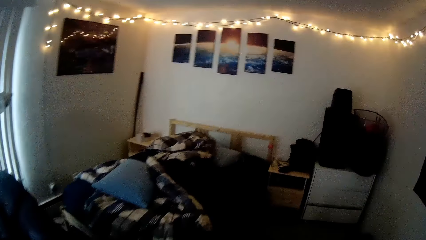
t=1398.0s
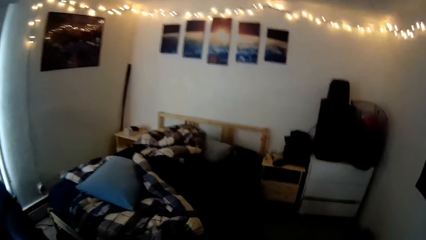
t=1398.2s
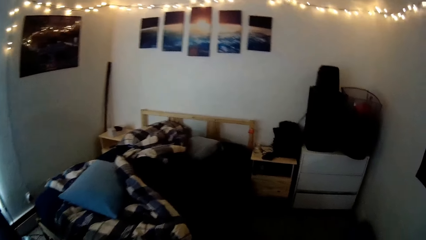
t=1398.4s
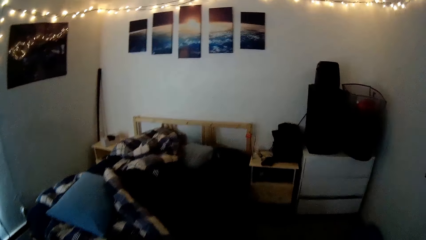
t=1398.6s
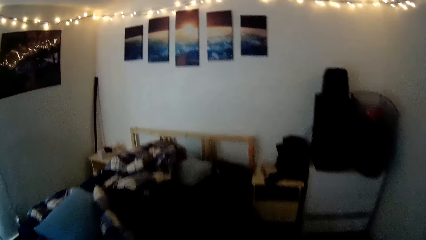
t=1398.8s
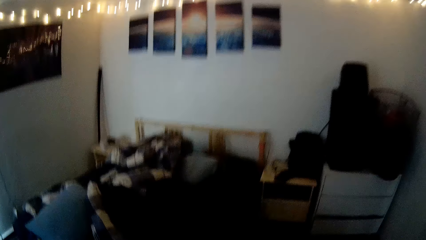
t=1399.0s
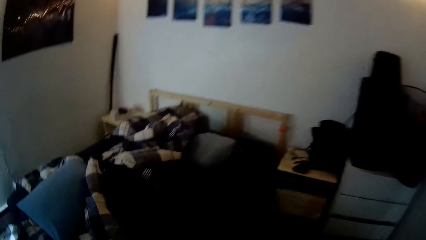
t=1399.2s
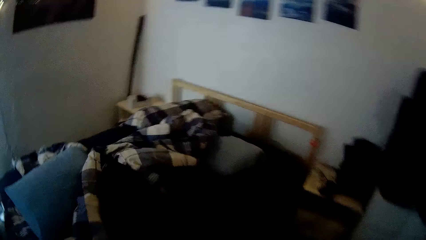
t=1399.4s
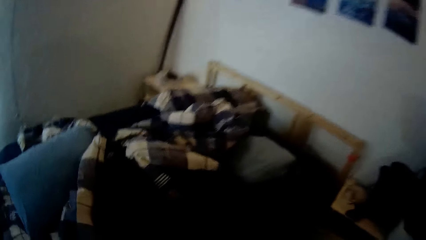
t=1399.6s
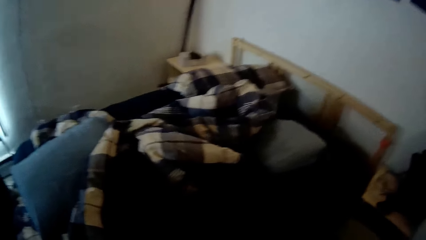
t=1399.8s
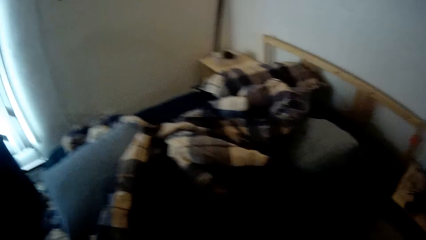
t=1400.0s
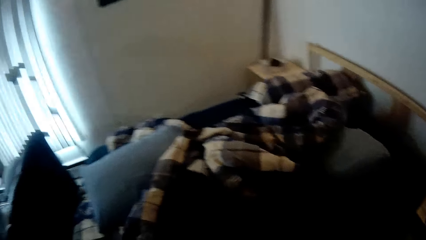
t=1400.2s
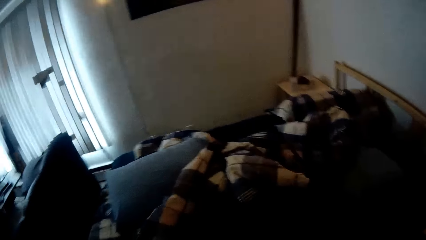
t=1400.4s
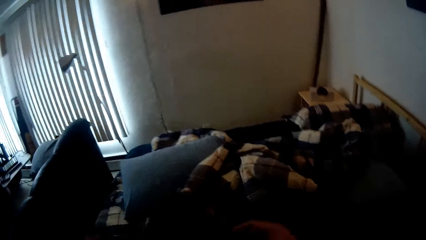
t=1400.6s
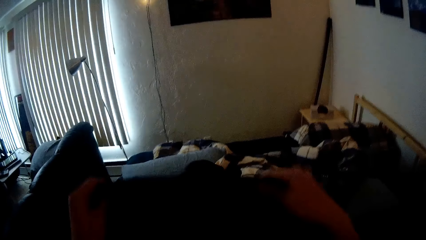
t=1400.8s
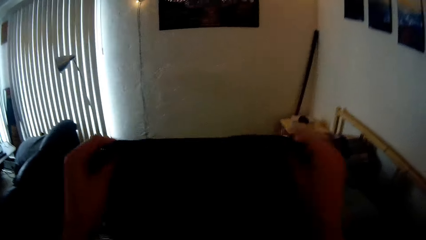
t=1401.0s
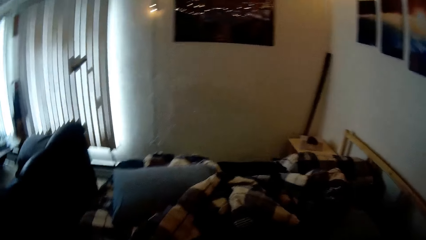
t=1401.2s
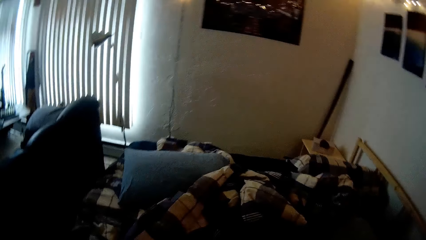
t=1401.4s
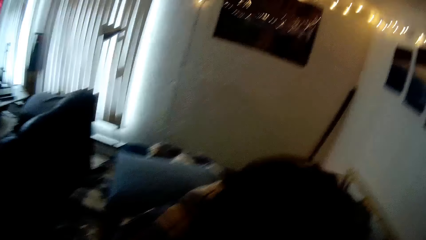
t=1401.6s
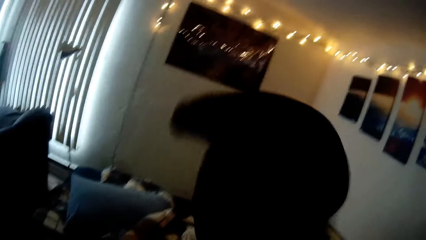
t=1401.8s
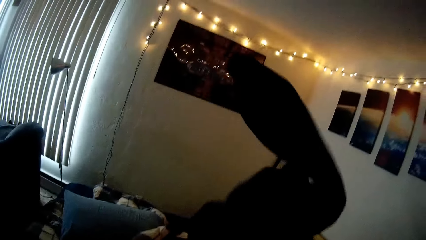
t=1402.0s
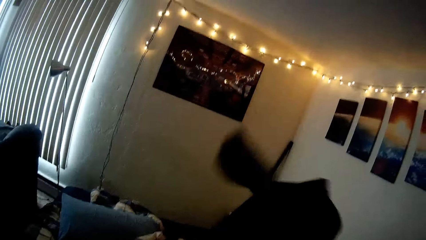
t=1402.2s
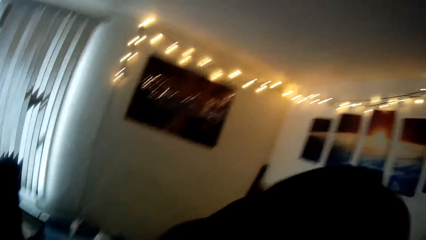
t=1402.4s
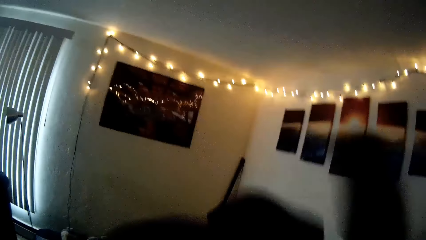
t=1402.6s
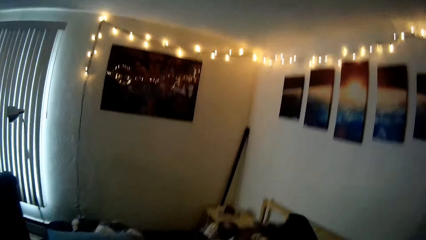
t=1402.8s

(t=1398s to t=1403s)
The camera wearer looks on the bed. They walk towards the bed. They hold a cloth in their hands.

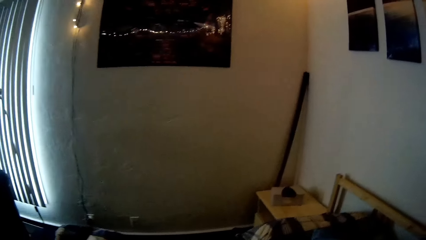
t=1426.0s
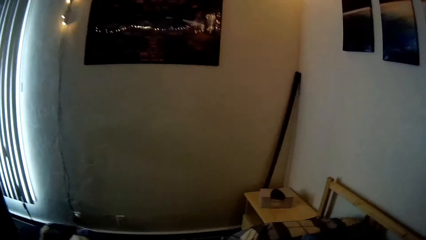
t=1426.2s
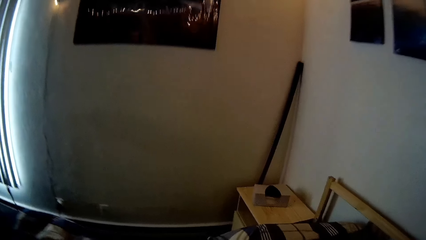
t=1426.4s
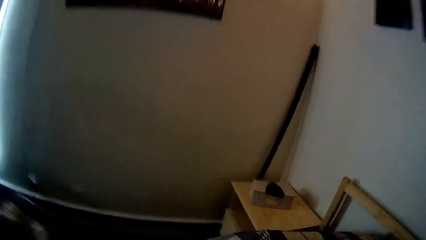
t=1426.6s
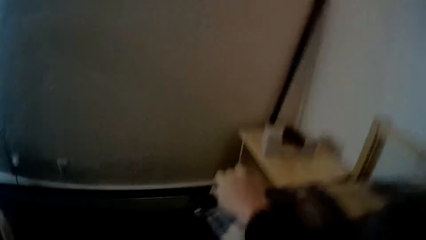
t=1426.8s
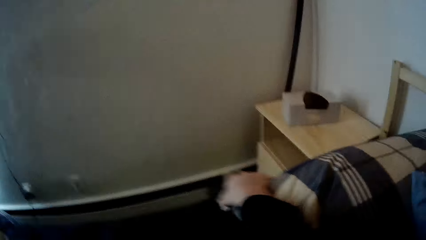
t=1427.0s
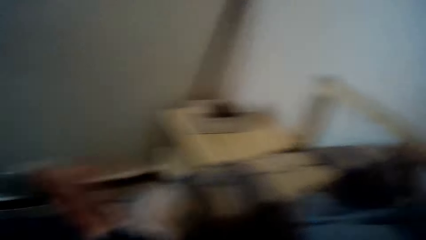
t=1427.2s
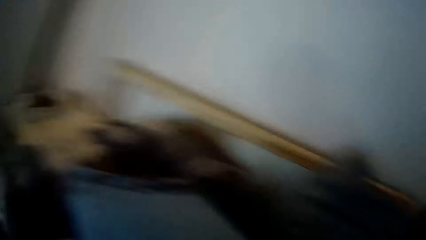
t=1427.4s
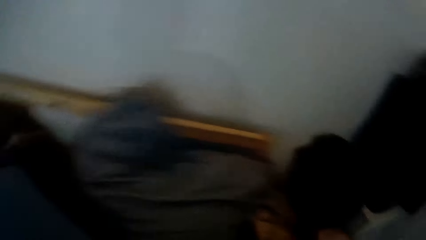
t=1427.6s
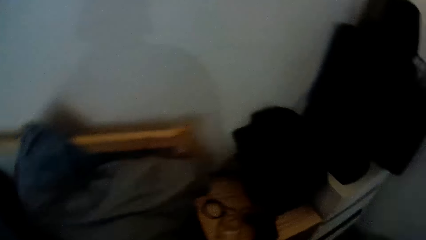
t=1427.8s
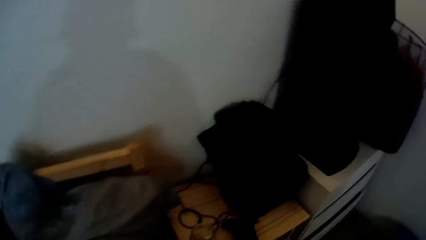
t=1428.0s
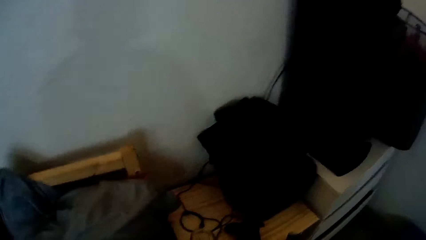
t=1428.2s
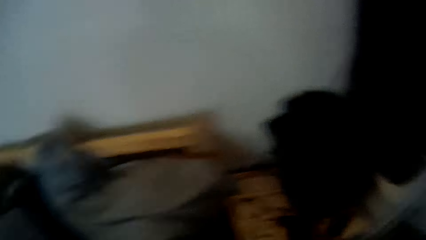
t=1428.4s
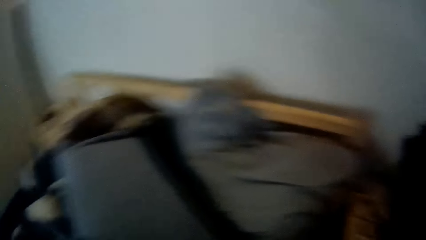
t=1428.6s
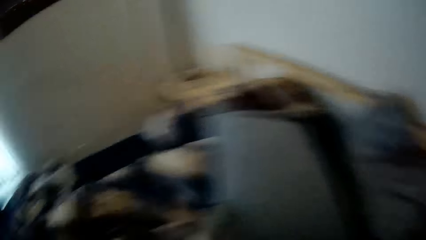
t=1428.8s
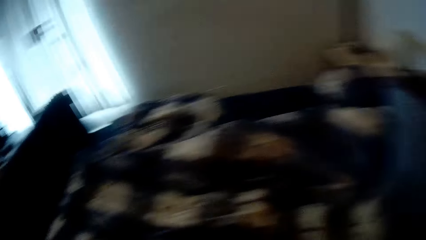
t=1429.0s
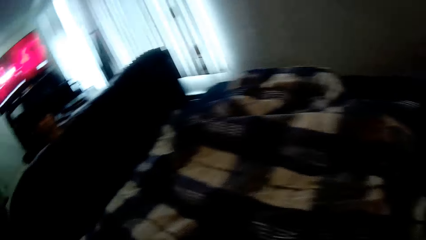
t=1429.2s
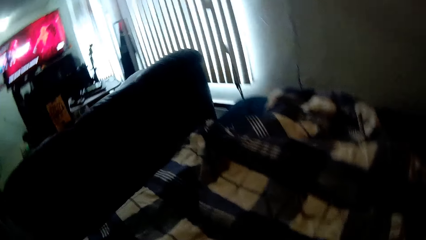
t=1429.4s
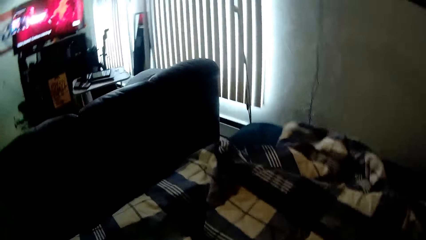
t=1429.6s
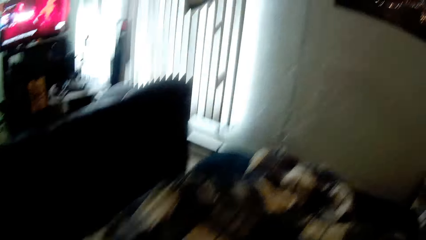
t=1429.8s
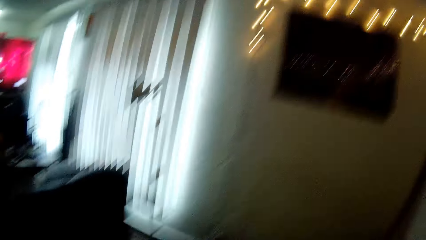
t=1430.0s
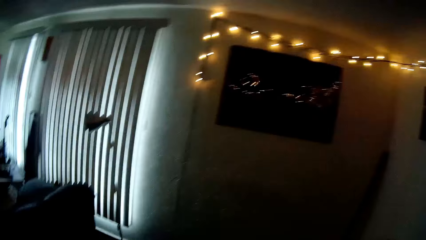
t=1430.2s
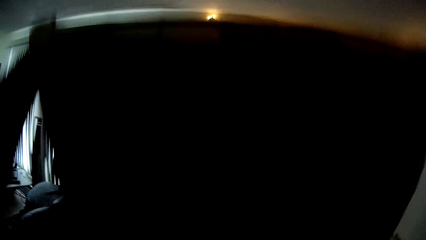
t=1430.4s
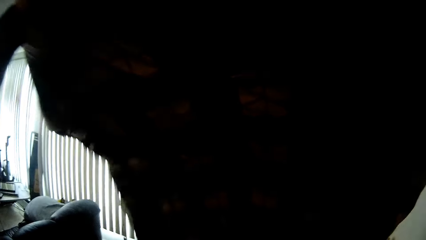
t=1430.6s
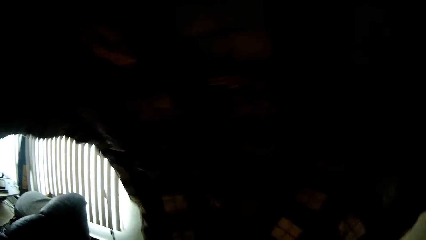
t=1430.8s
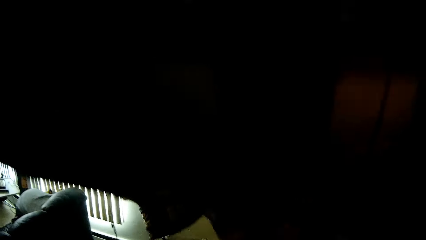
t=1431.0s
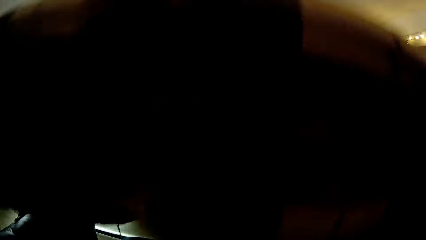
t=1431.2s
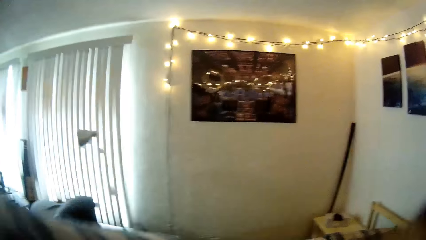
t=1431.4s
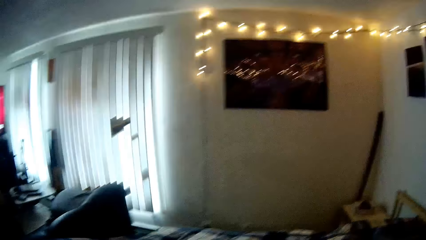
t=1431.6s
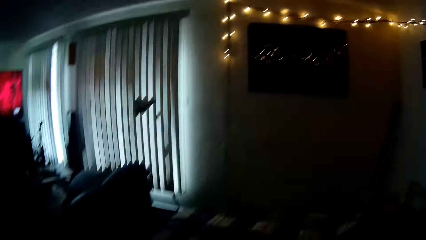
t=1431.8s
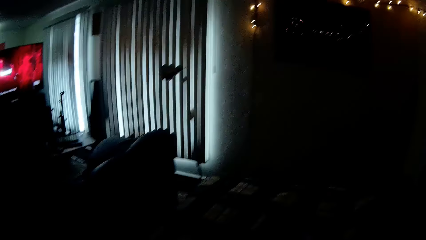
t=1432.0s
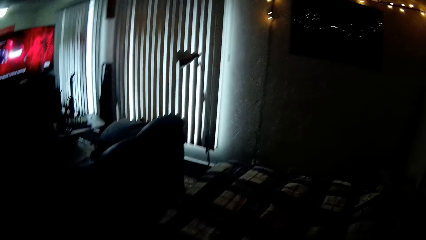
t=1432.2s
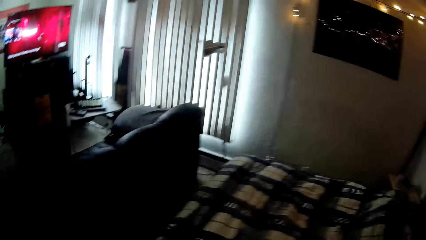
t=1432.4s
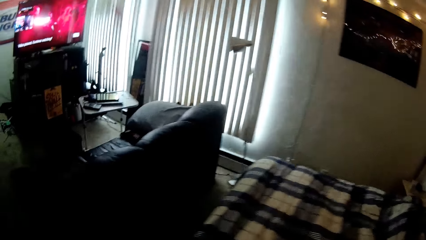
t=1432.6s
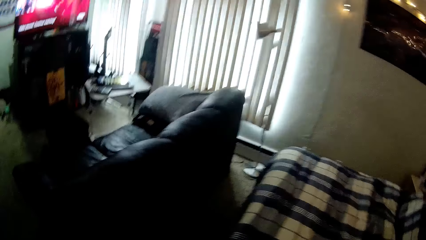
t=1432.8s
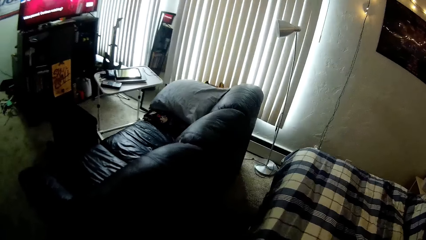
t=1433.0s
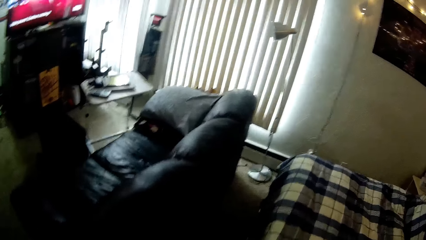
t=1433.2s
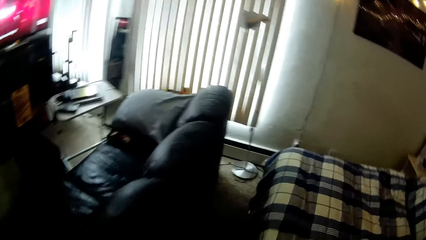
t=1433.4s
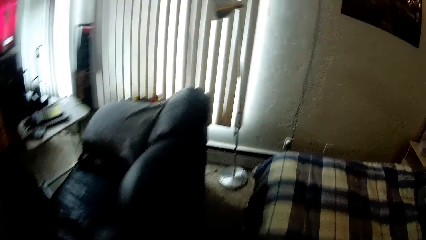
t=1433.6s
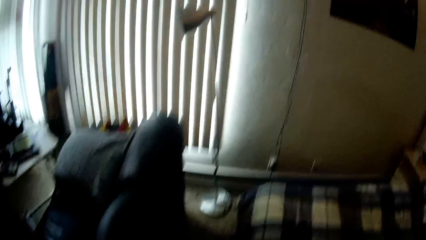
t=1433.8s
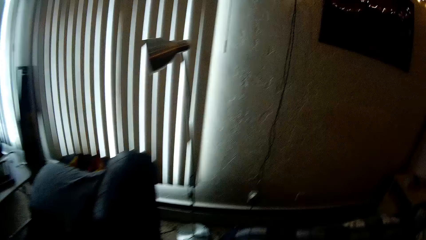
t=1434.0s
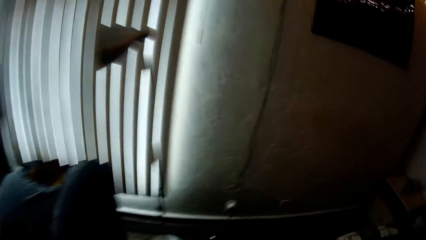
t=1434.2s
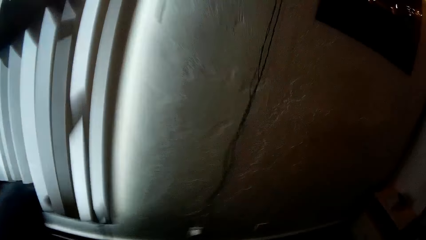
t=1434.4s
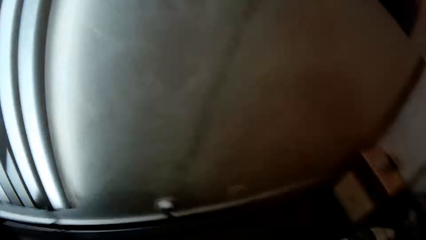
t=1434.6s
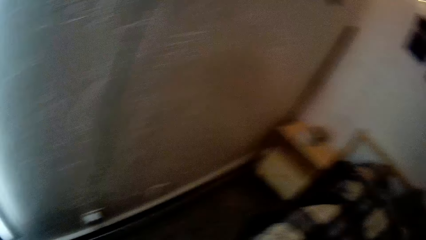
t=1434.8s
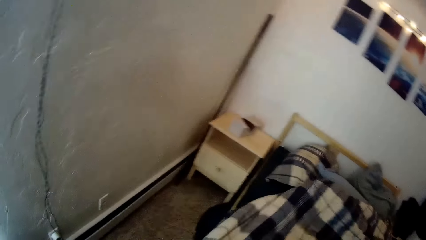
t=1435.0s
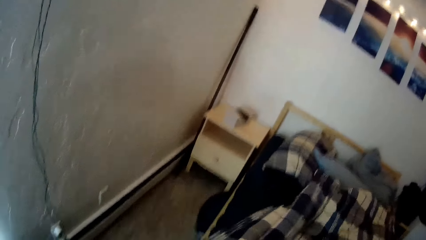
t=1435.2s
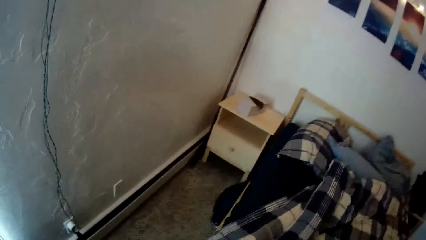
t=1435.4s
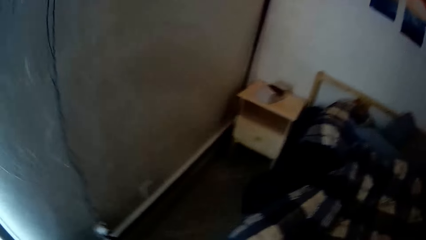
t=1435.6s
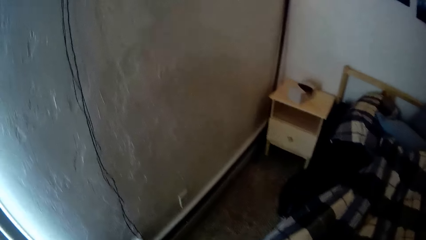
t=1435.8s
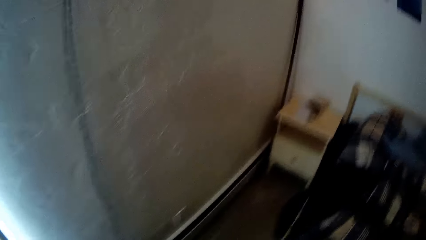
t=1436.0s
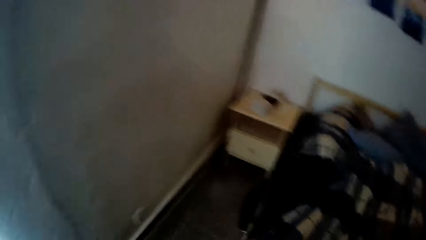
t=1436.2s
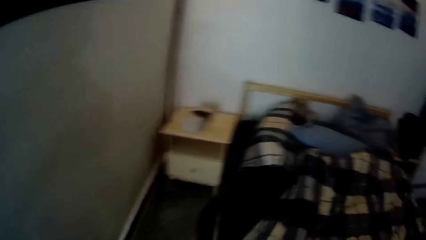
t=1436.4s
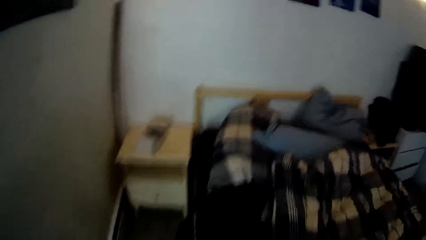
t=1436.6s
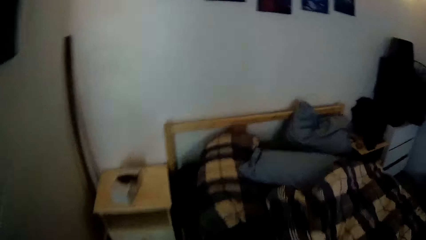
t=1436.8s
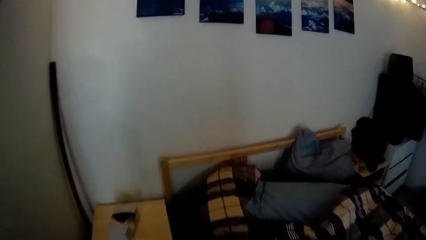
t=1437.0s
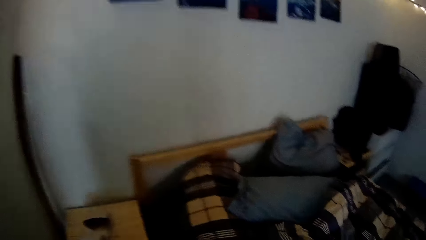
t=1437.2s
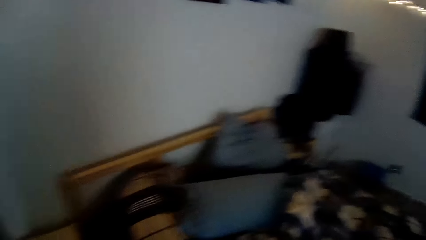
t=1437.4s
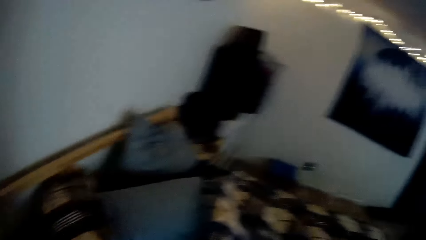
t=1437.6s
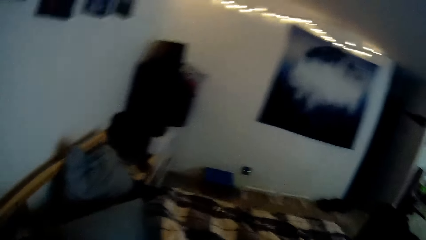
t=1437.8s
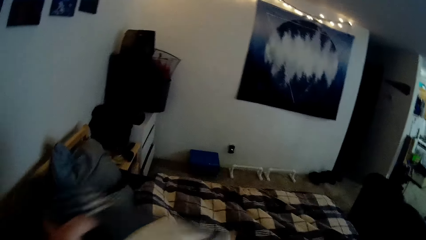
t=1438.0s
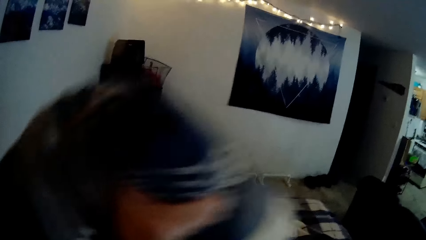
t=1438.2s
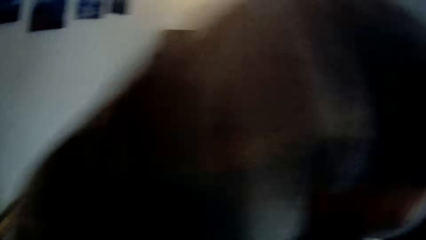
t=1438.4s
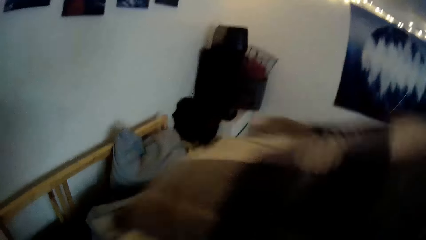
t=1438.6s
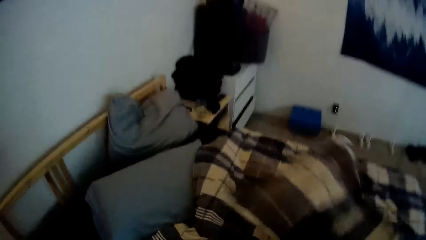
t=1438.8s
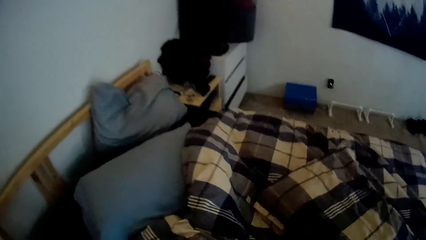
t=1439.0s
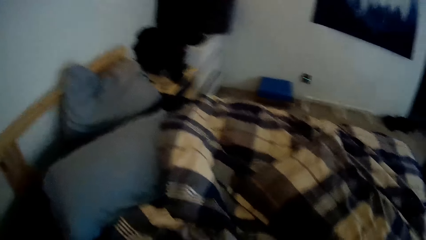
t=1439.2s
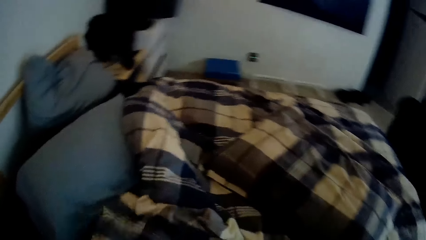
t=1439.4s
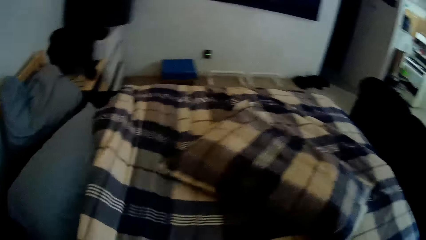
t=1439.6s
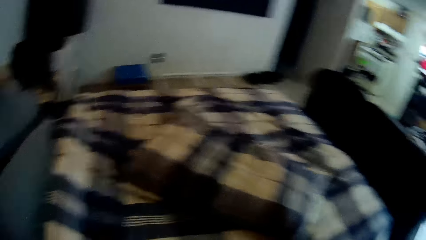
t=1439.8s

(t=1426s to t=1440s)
The camera wearer picks up a cloth on the bed. They spread a blanket on the bed. They hold a sheet. They adjust the blanket.
